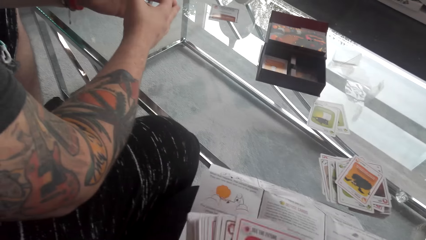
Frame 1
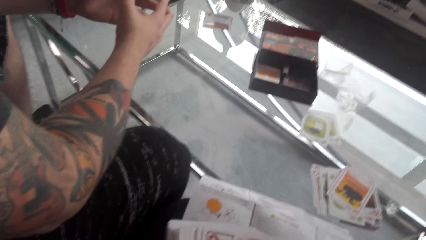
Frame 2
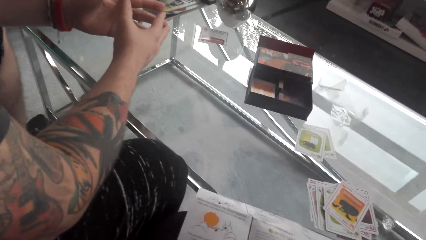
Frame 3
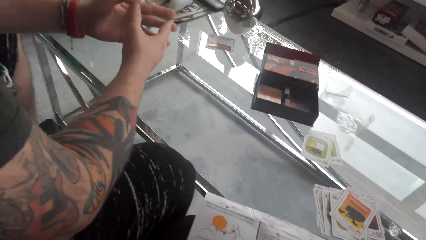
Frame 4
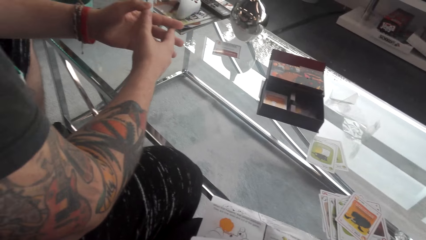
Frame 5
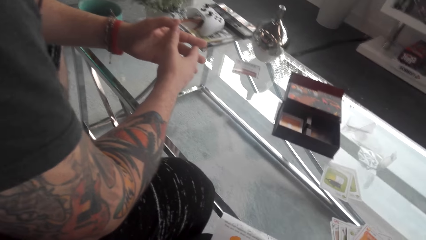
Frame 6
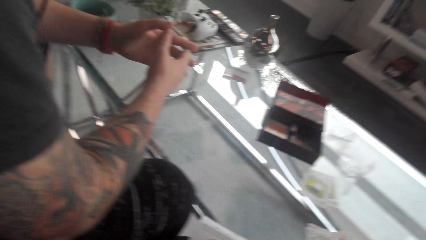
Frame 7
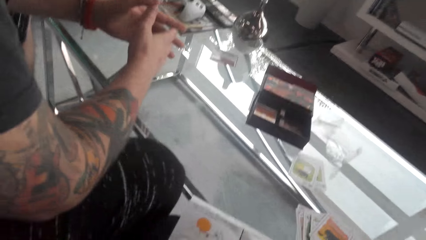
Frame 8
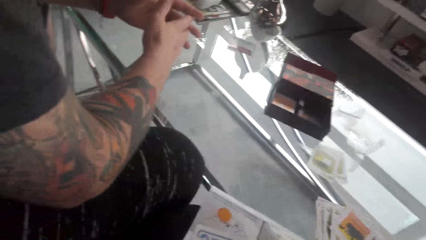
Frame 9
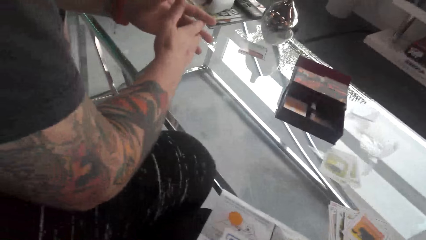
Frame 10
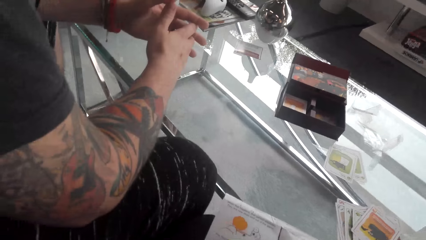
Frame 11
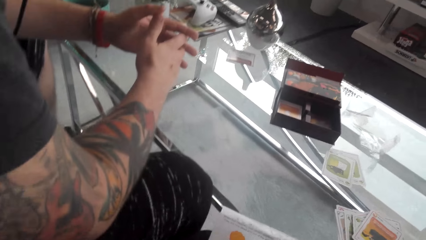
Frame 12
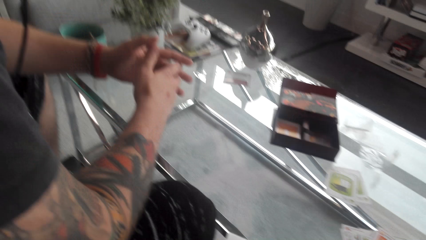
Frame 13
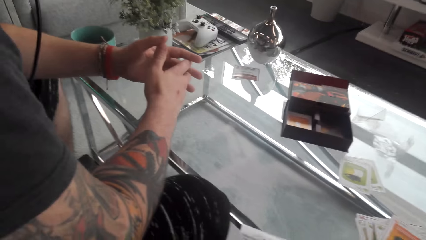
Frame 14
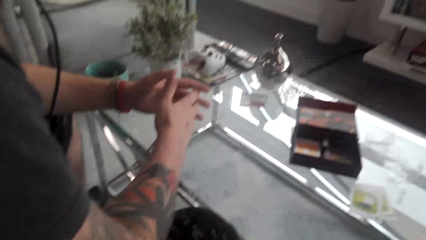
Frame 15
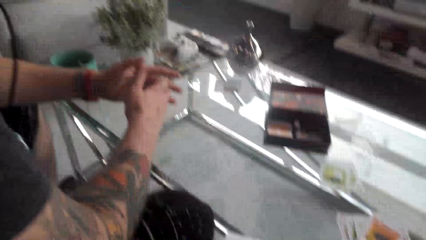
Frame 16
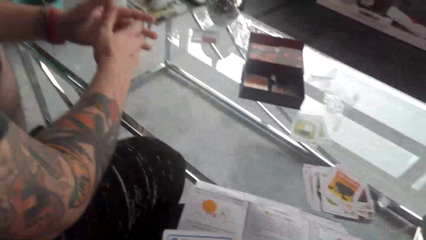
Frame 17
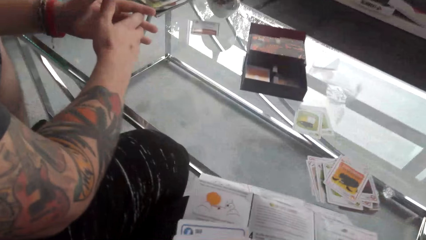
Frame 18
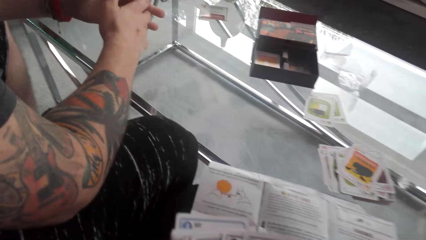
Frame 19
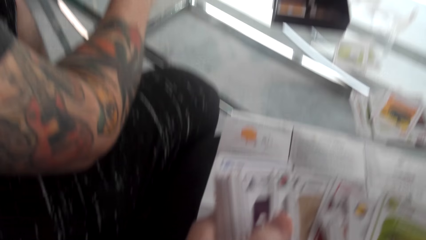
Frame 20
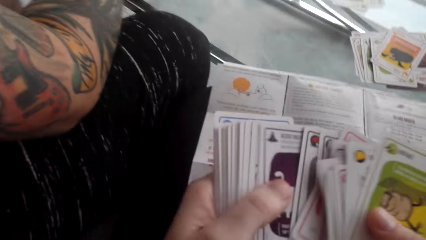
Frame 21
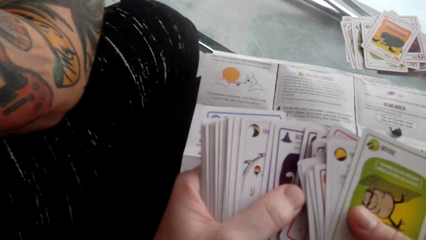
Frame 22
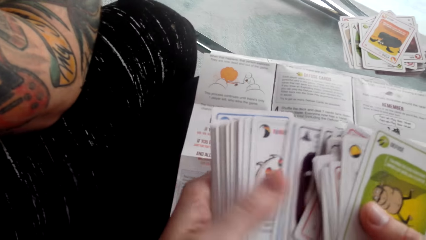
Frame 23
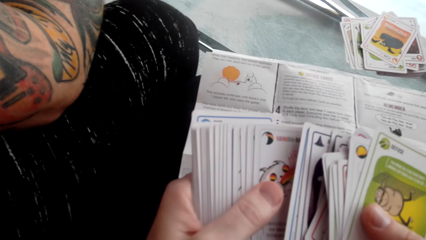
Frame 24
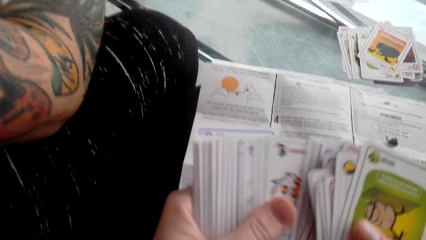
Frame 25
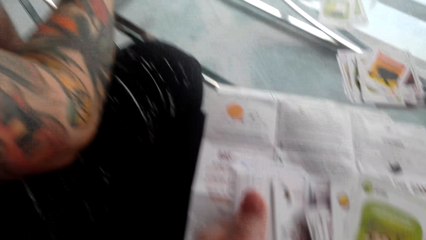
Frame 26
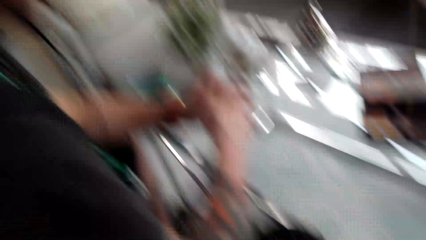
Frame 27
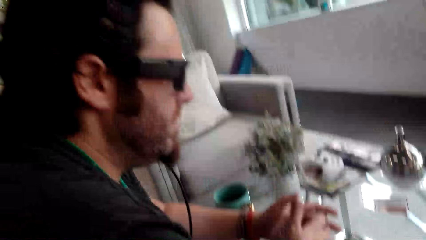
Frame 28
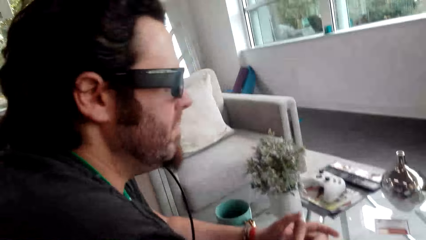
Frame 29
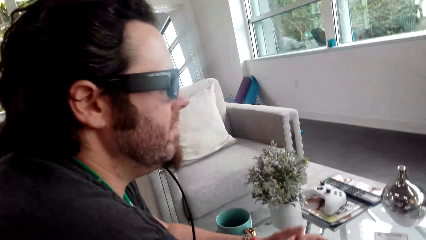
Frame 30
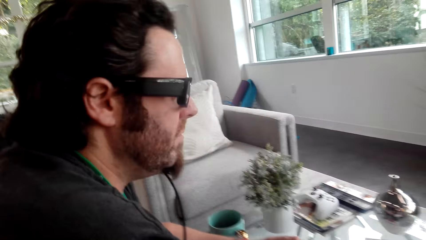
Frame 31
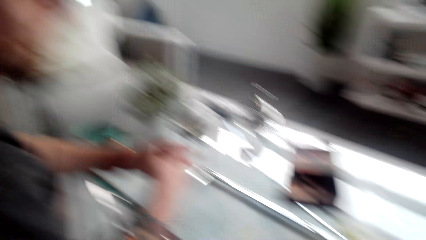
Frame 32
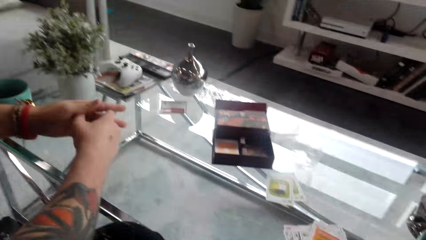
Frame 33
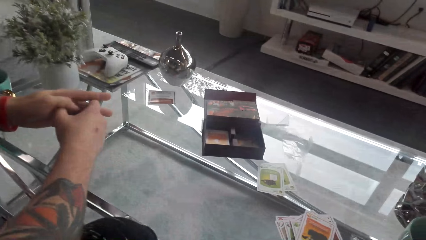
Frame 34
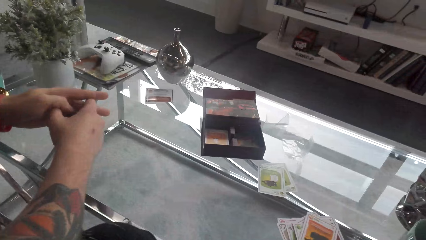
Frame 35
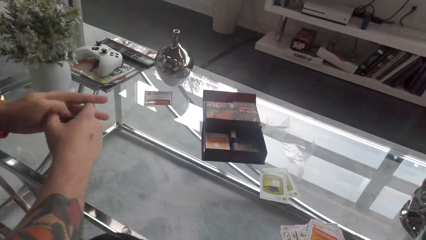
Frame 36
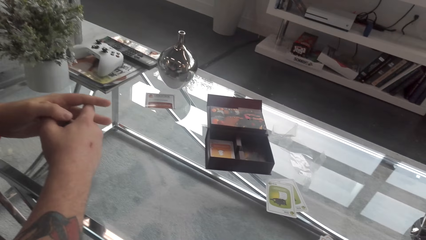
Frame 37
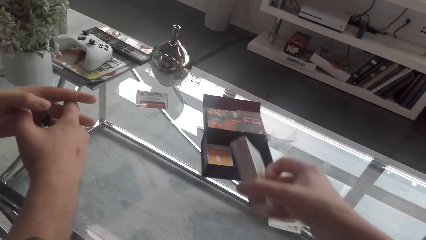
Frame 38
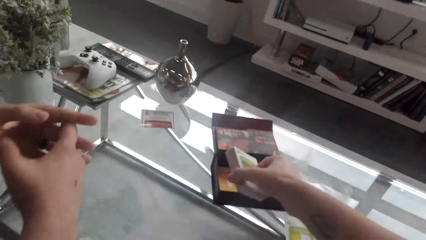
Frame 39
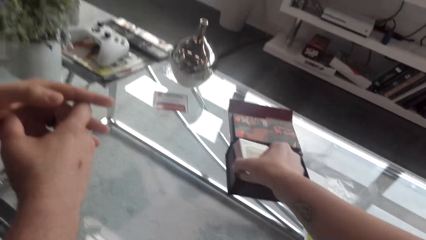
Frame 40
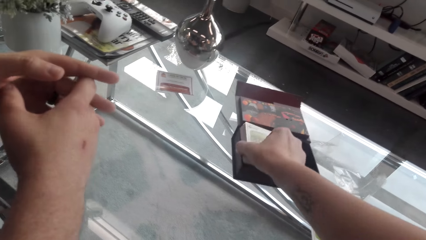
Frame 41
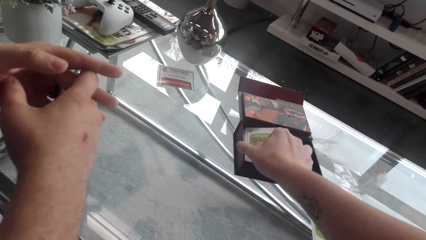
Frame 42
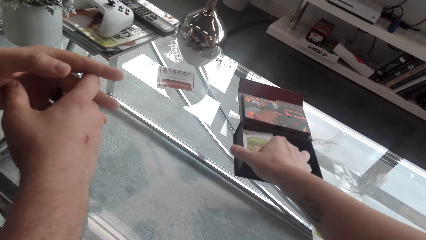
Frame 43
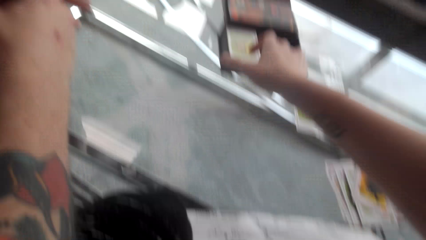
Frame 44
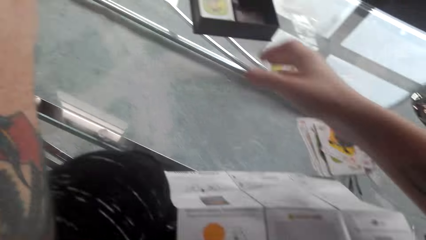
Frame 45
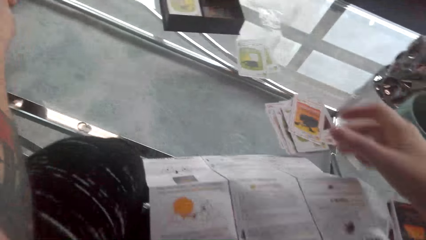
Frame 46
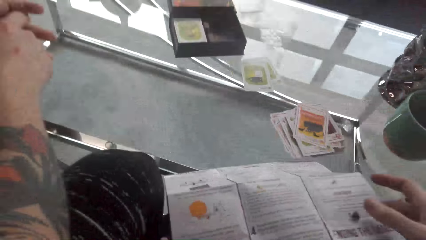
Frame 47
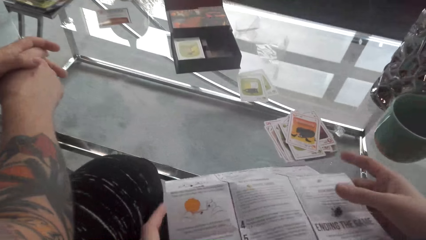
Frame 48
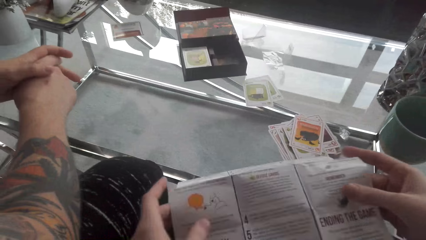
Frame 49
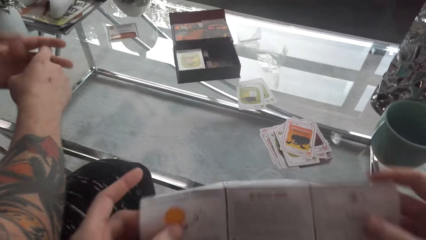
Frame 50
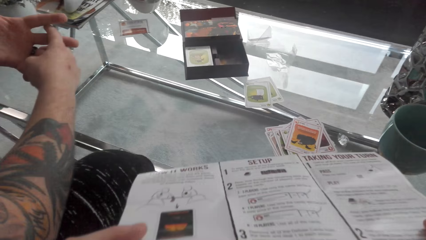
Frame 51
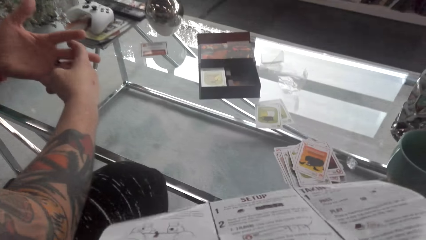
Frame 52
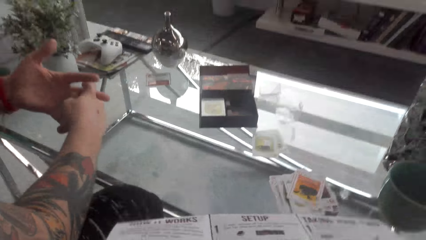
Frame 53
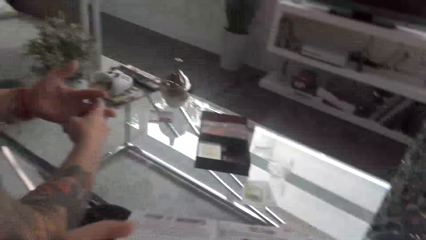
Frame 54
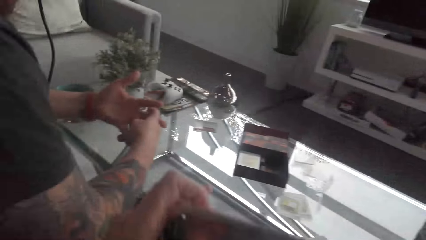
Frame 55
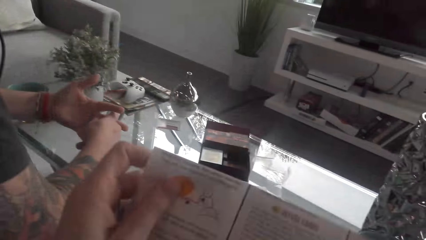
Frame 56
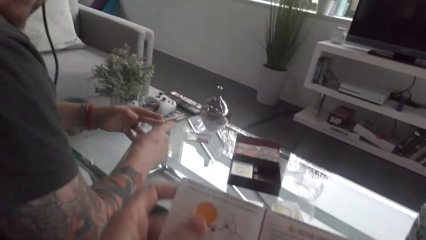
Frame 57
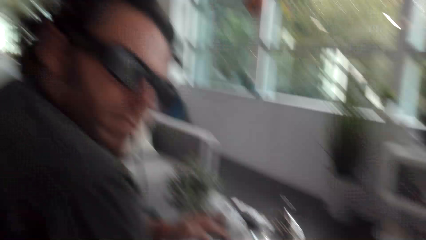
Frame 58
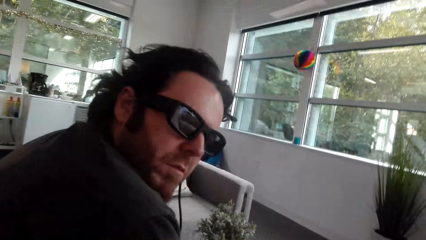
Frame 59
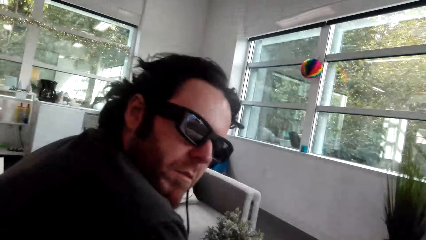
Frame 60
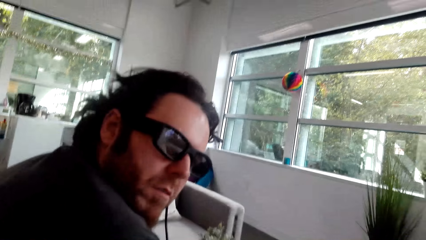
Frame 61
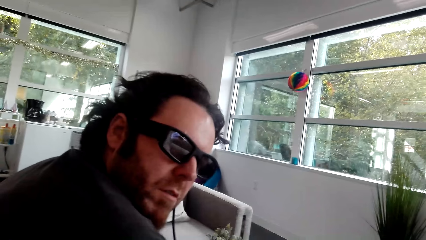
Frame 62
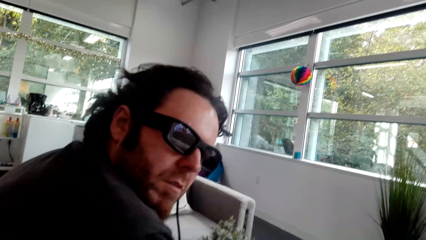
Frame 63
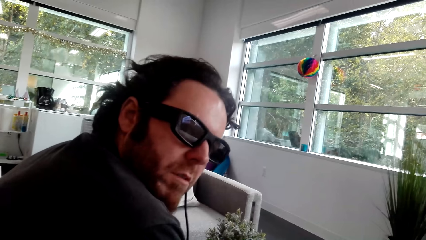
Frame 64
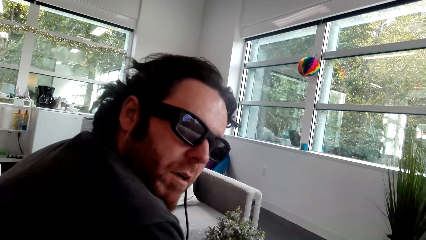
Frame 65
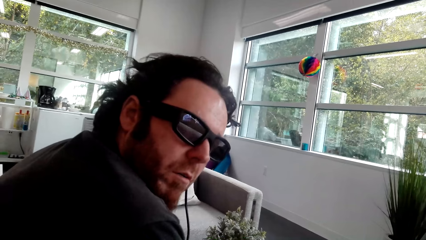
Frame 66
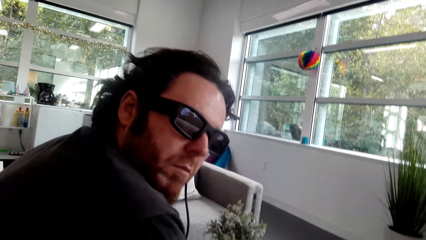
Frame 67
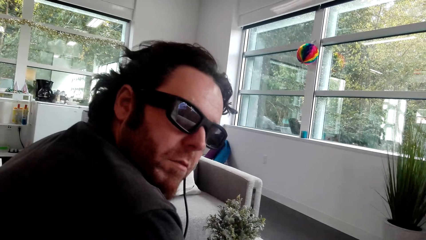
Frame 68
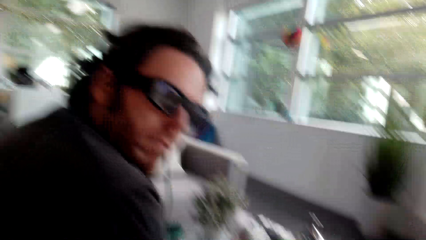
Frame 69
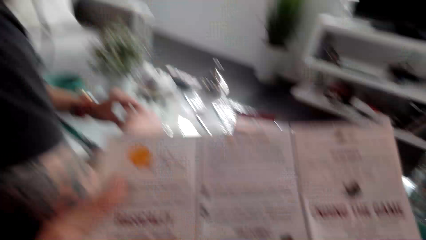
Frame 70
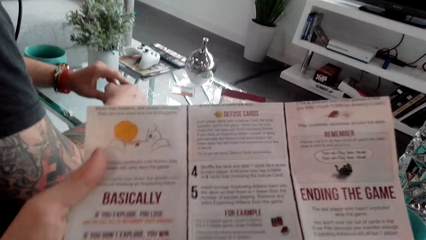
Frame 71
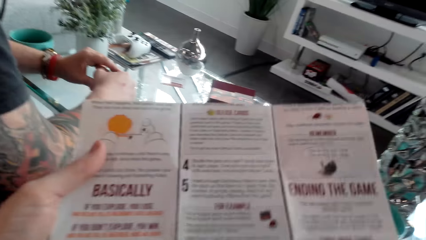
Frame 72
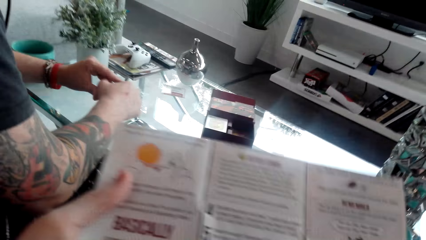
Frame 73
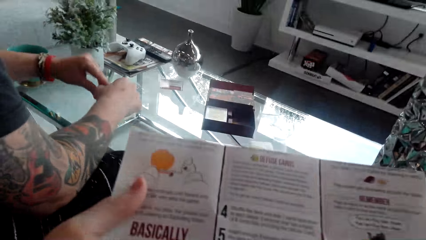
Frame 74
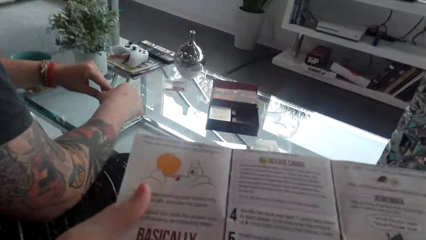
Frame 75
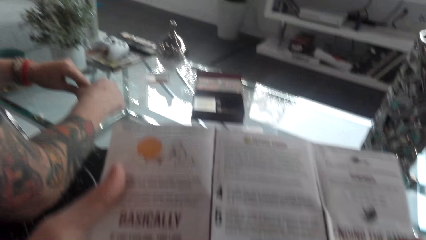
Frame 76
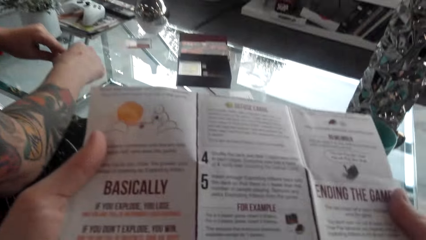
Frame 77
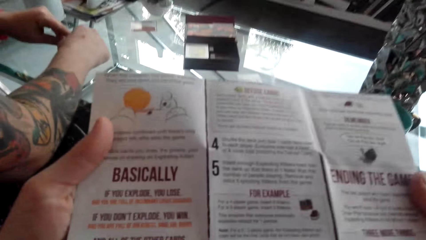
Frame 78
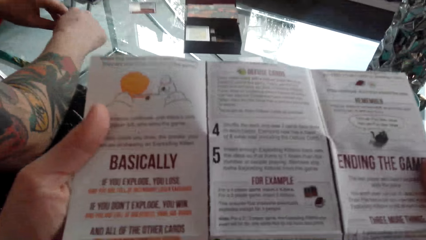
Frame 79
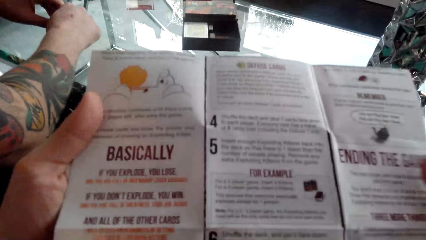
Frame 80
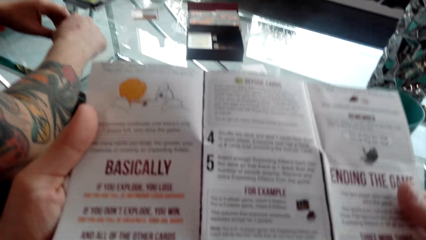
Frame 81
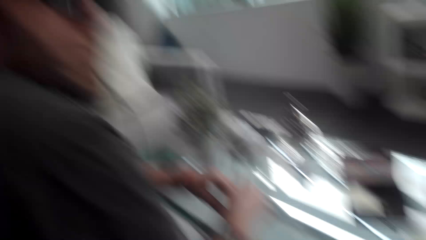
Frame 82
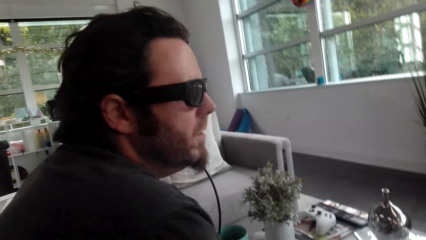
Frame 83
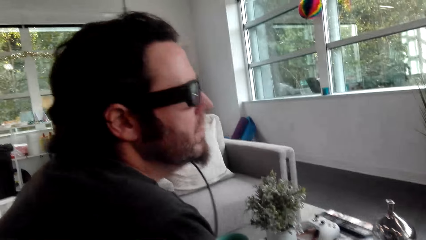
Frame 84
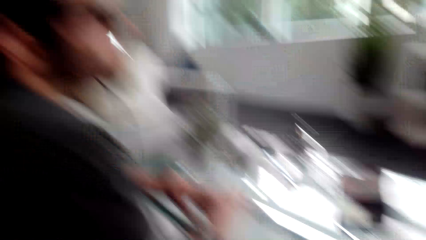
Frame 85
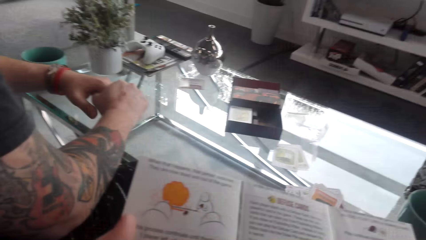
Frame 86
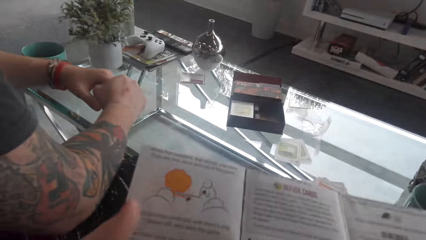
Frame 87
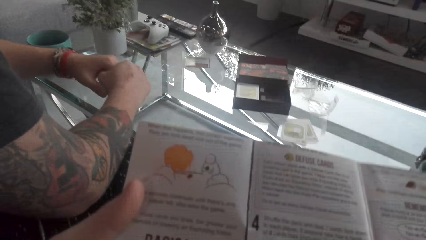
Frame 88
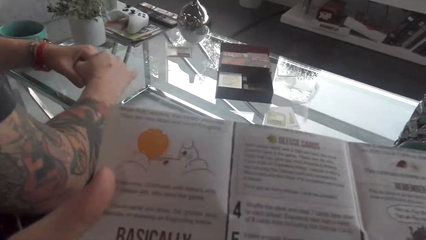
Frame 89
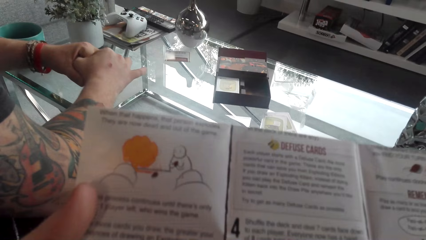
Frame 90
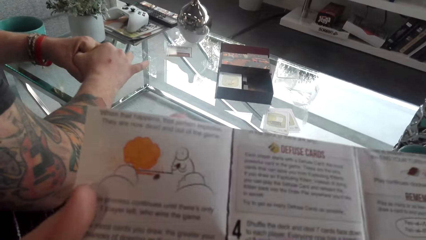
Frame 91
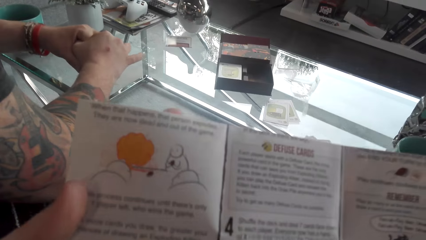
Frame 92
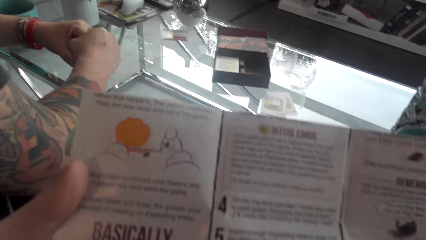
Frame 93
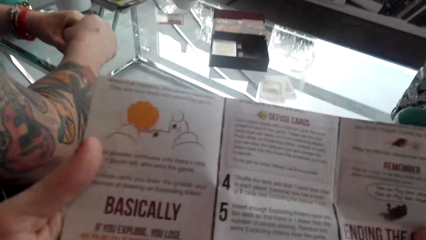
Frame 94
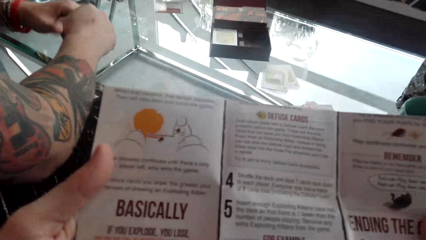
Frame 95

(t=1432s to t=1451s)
A person stares at the matching card game. The camera wearer plays the matching card game. They put cards in the box. They pick up the piece of paper. They interact with the person. They read on the piece of paper. The person interacts with the camera wearer. The camera wearer reads on the piece of paper.
